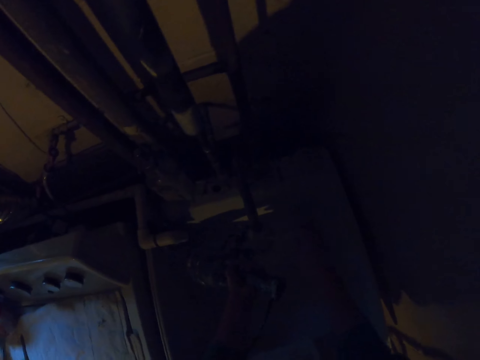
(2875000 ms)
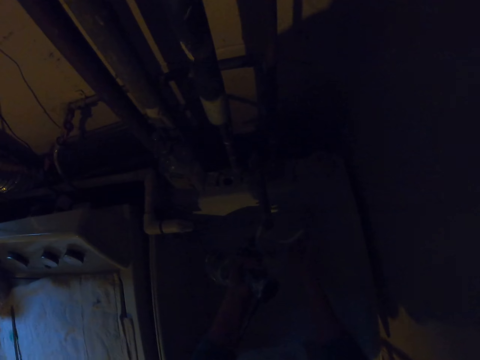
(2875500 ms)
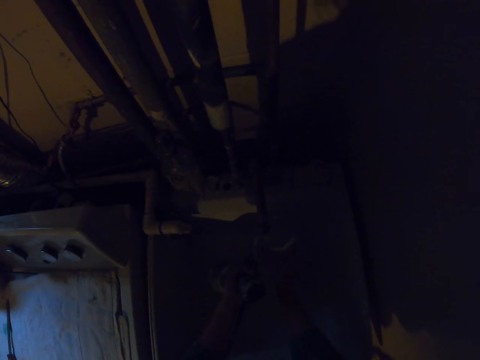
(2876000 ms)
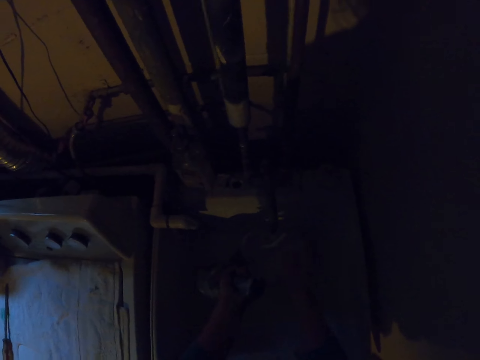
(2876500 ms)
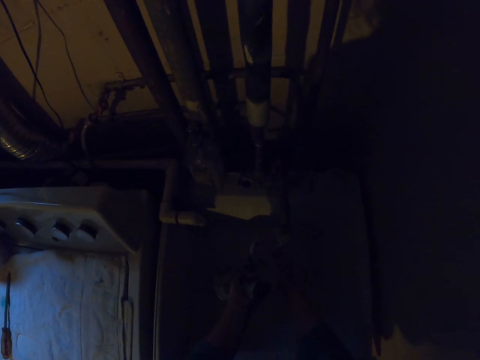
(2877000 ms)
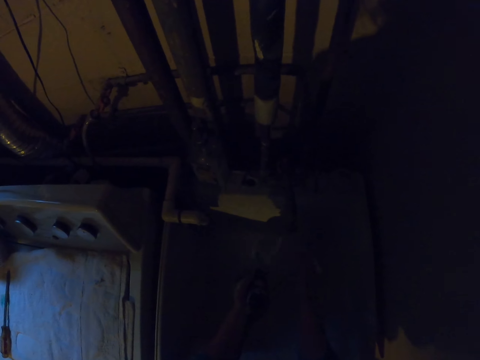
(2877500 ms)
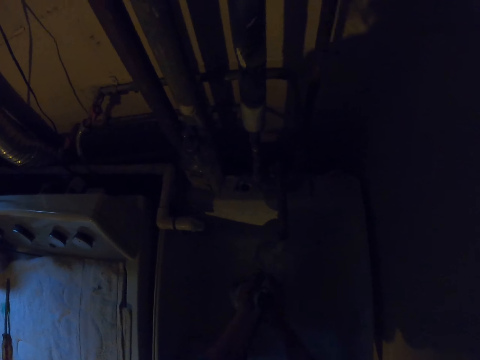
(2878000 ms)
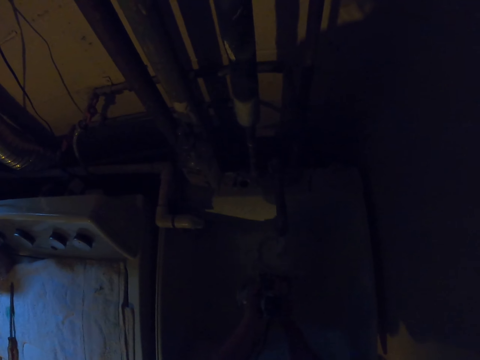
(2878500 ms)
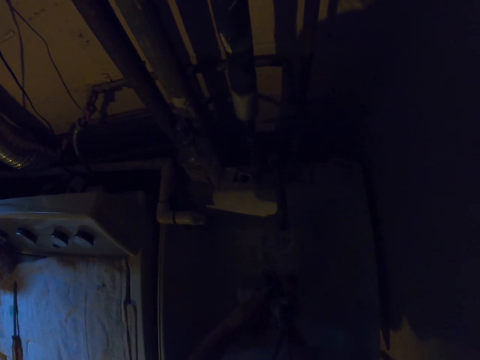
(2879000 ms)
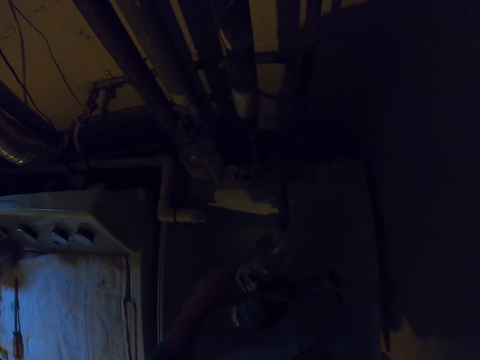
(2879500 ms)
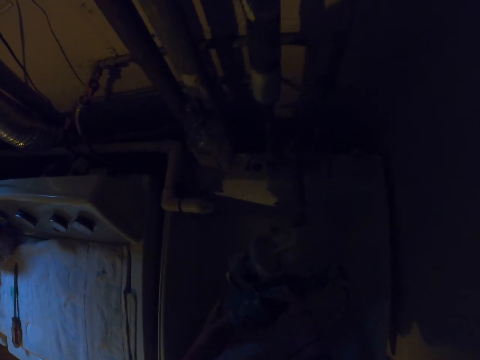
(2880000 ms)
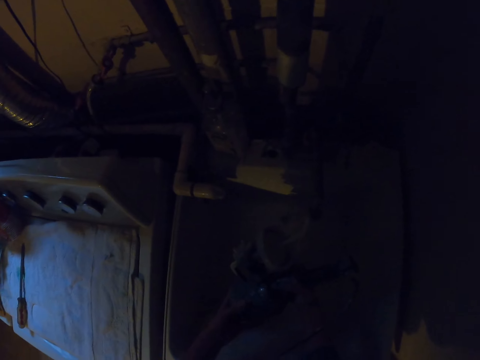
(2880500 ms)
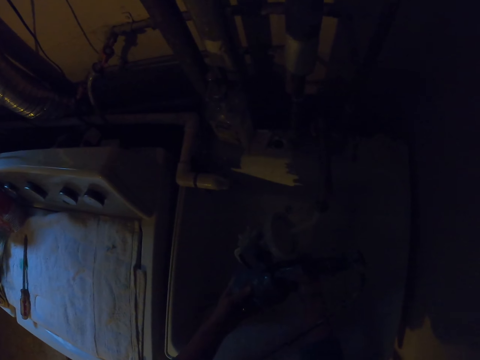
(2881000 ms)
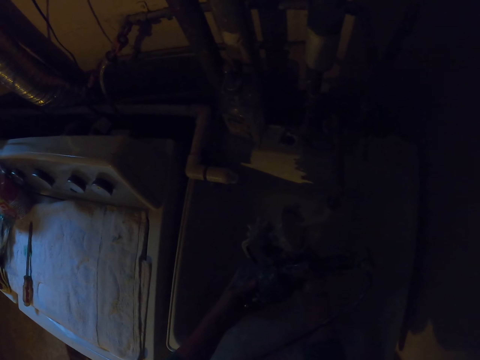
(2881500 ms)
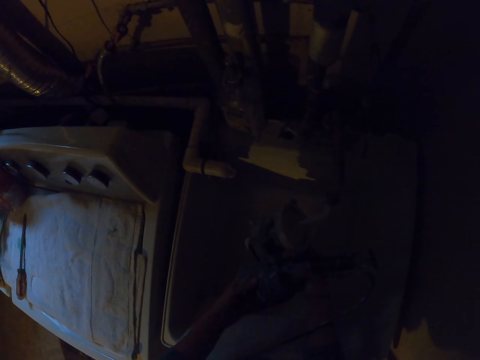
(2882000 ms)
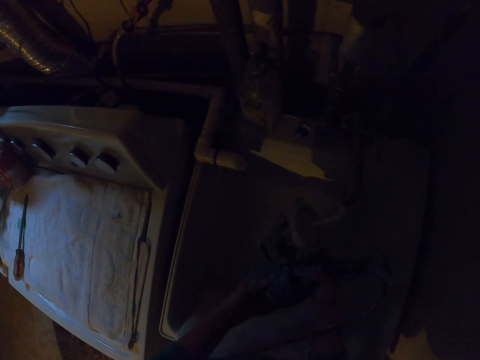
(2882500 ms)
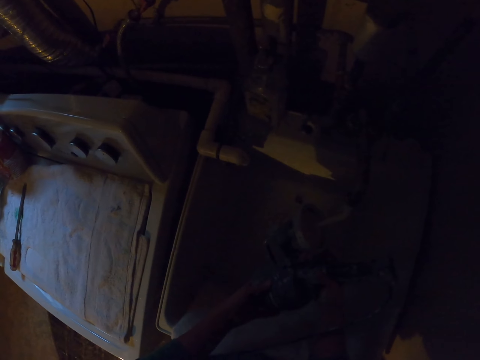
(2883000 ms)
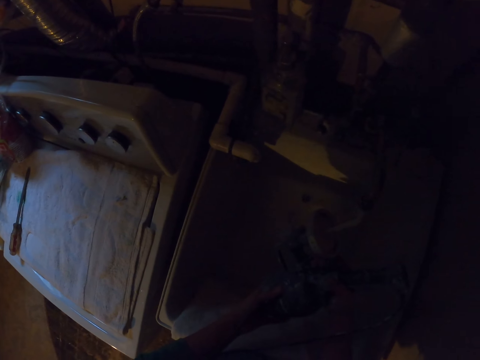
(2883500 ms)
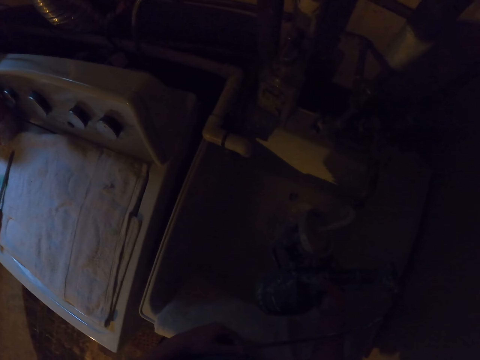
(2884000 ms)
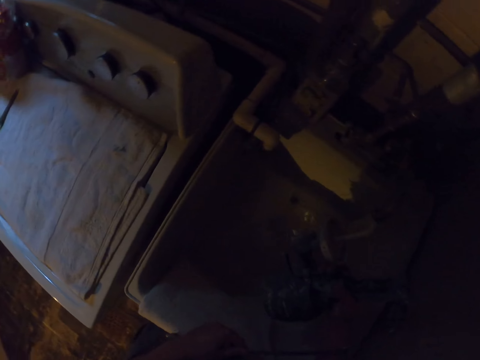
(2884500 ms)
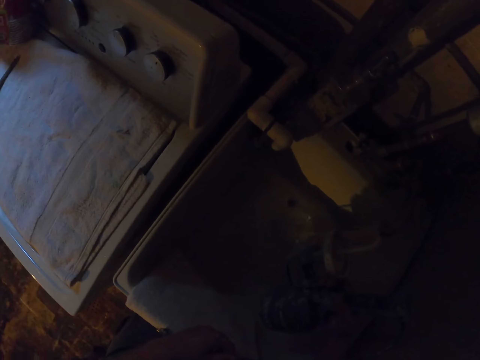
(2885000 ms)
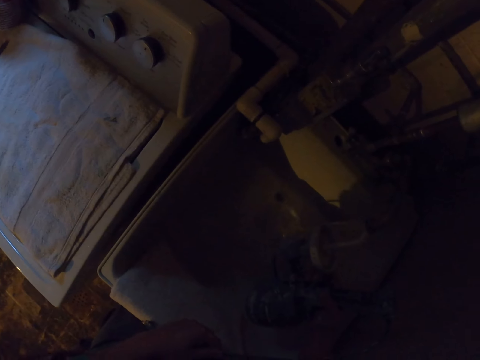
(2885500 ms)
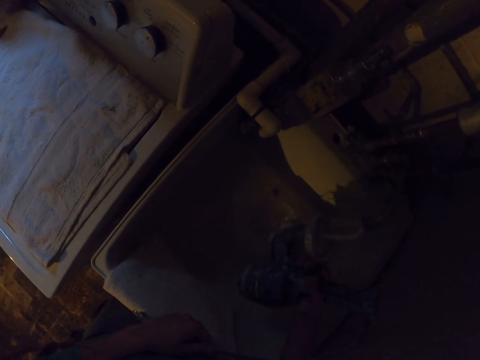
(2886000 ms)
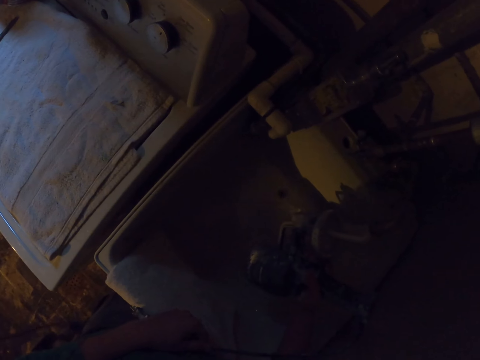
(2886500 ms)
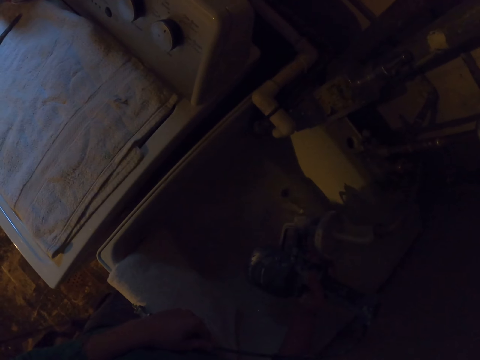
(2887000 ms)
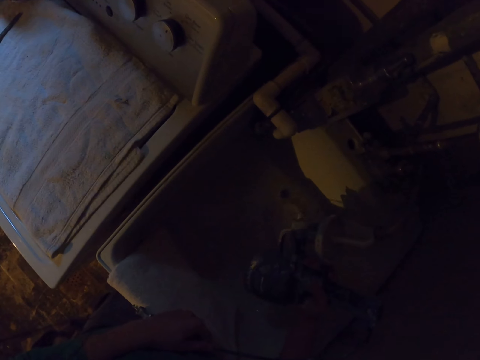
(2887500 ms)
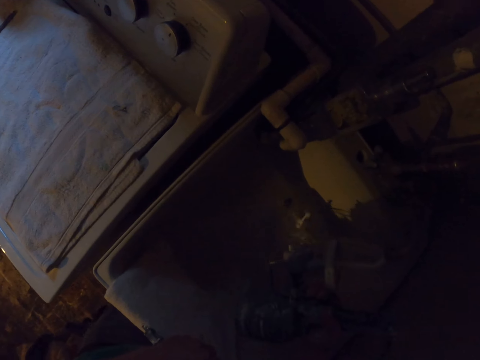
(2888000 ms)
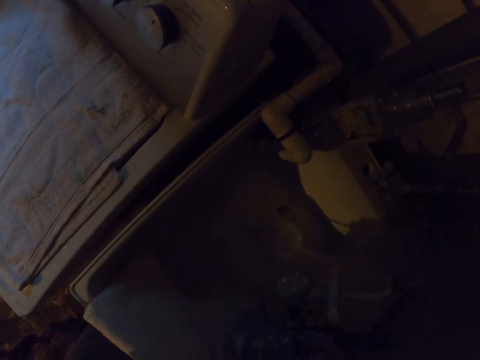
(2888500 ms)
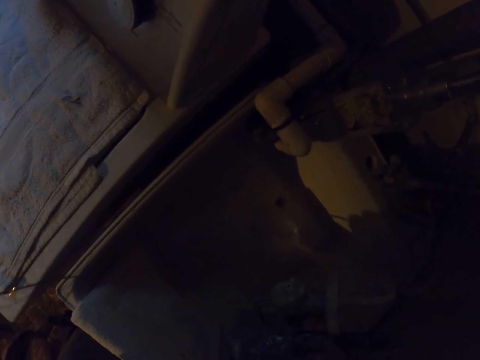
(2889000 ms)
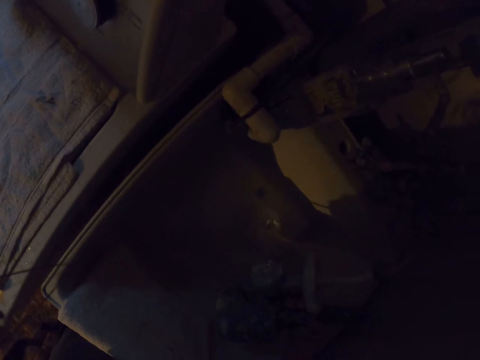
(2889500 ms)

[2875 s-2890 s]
The camera wearer pours something.

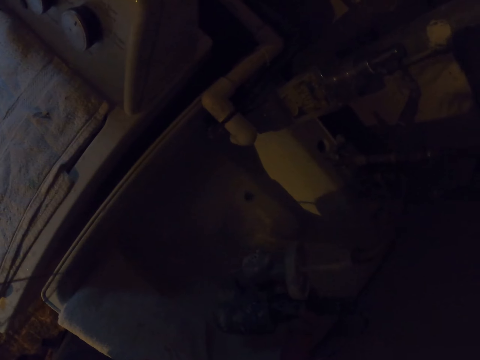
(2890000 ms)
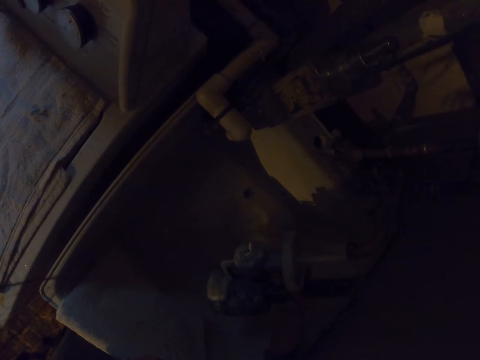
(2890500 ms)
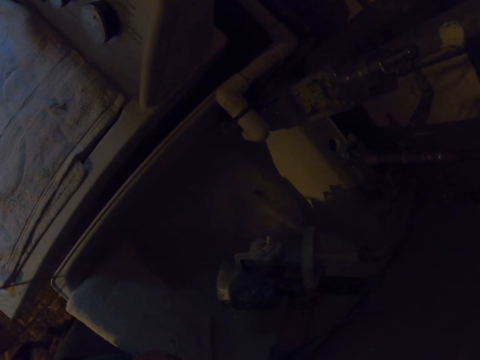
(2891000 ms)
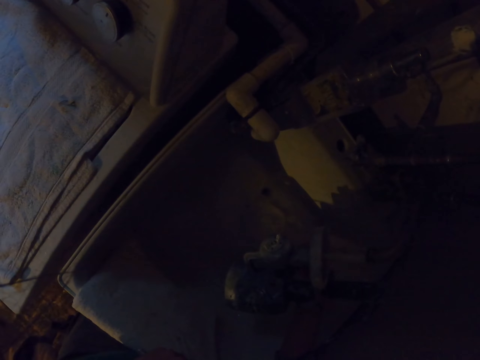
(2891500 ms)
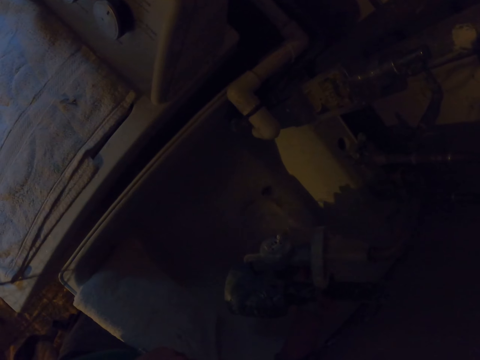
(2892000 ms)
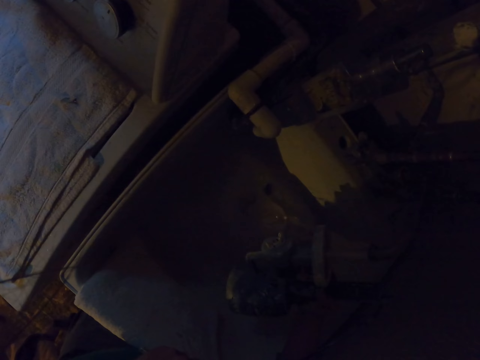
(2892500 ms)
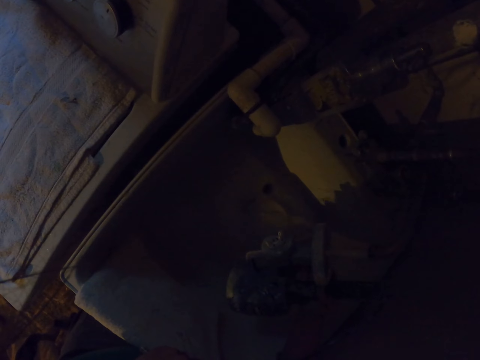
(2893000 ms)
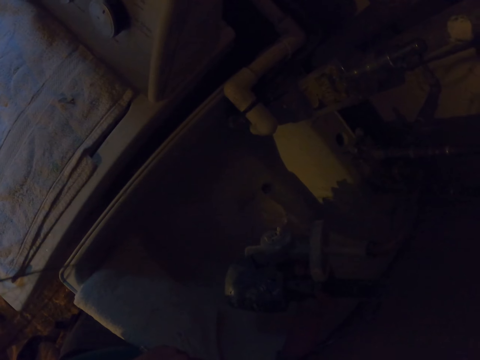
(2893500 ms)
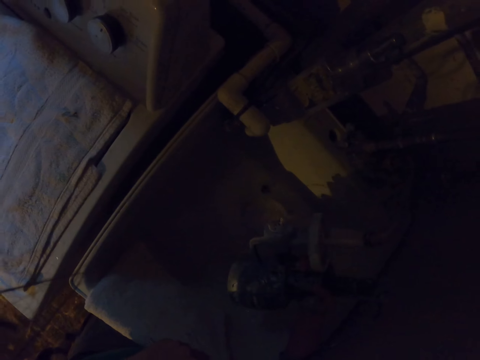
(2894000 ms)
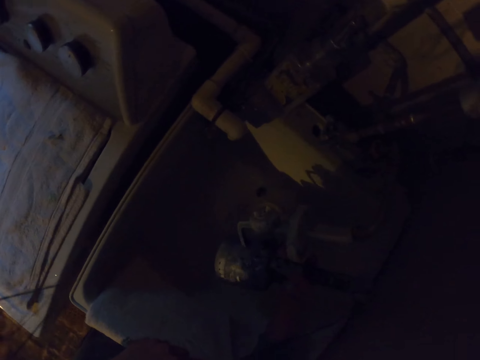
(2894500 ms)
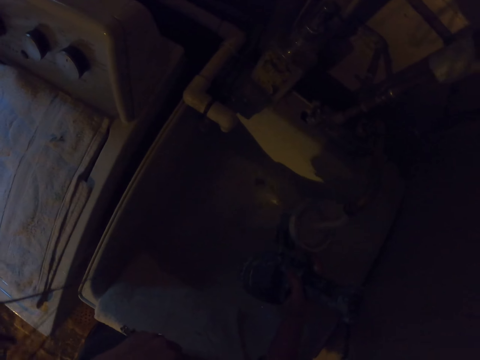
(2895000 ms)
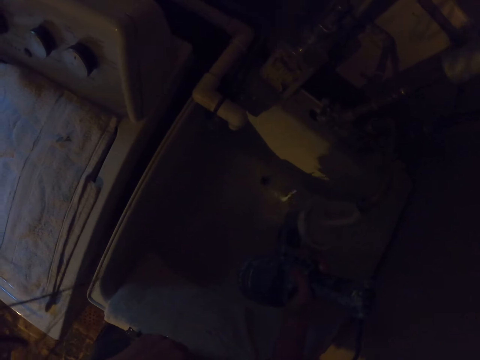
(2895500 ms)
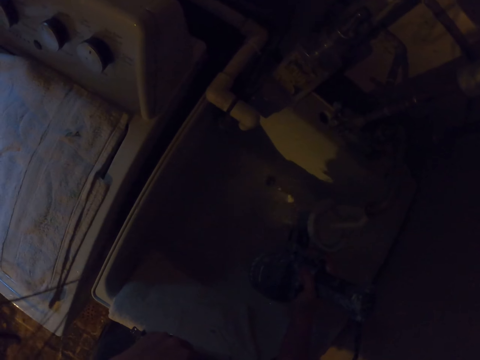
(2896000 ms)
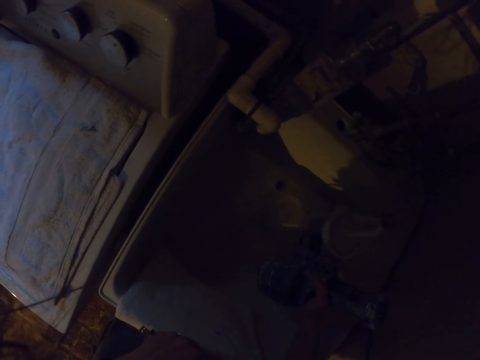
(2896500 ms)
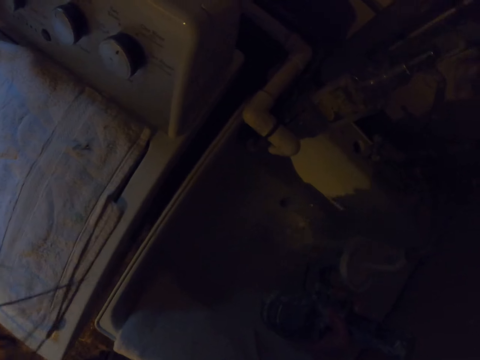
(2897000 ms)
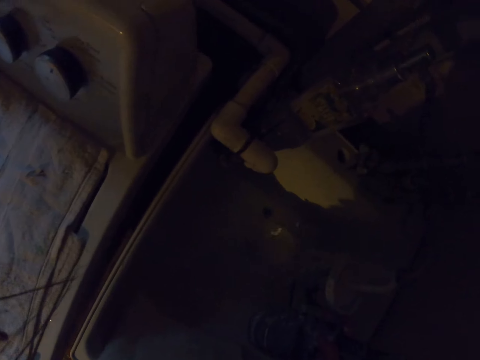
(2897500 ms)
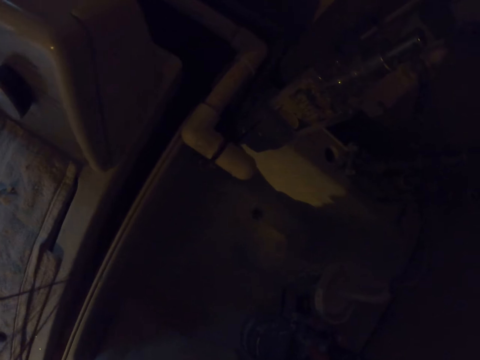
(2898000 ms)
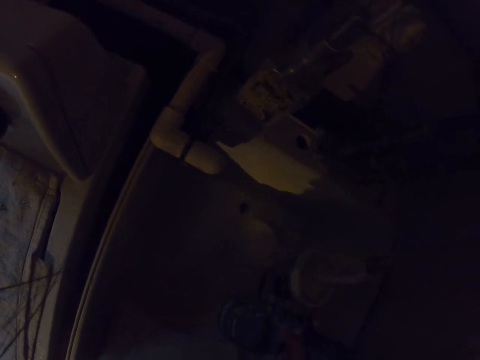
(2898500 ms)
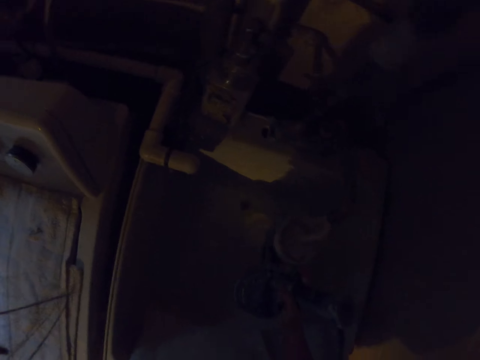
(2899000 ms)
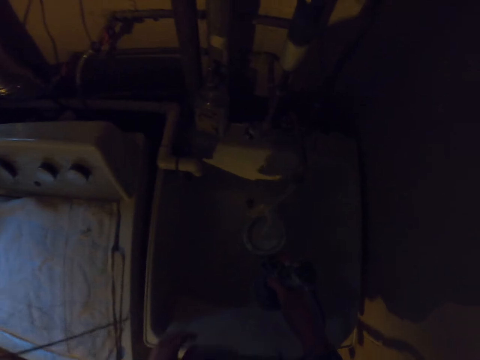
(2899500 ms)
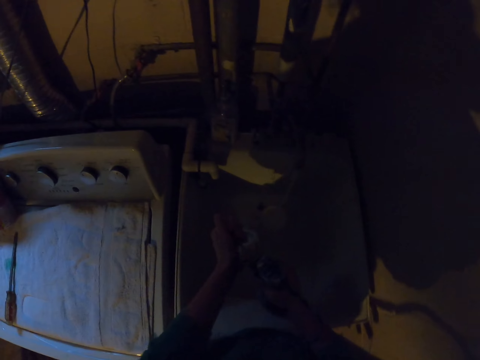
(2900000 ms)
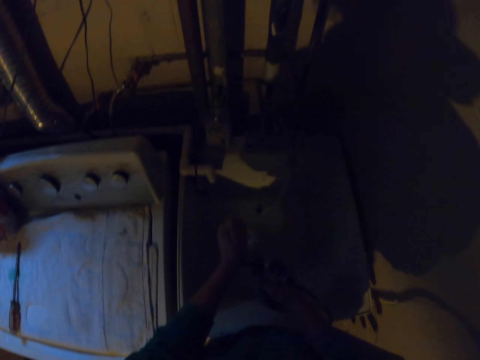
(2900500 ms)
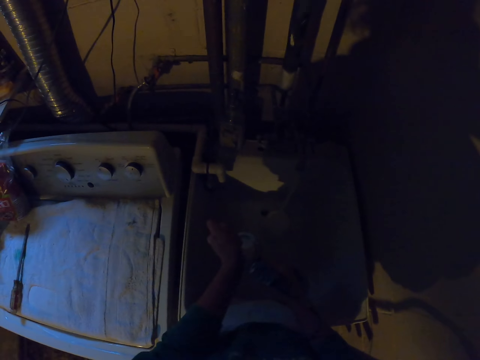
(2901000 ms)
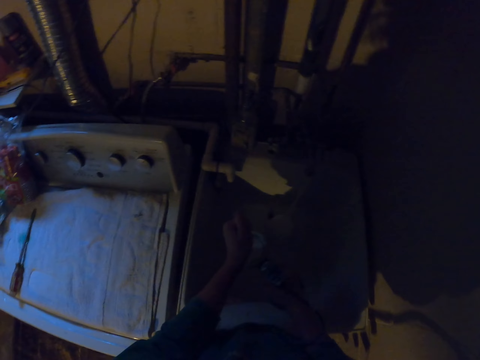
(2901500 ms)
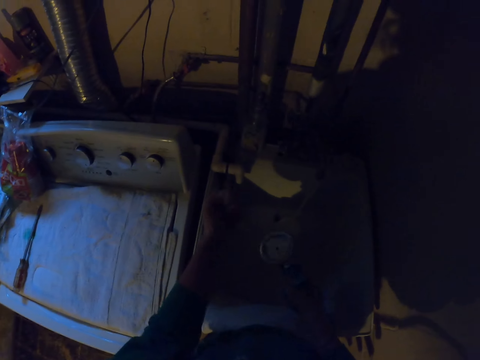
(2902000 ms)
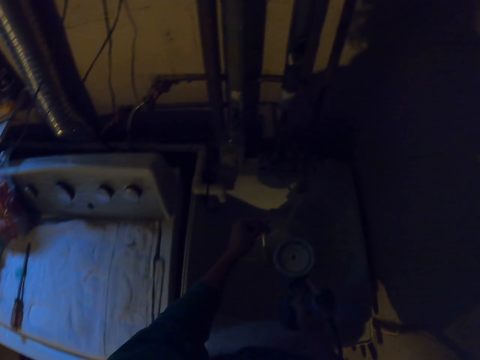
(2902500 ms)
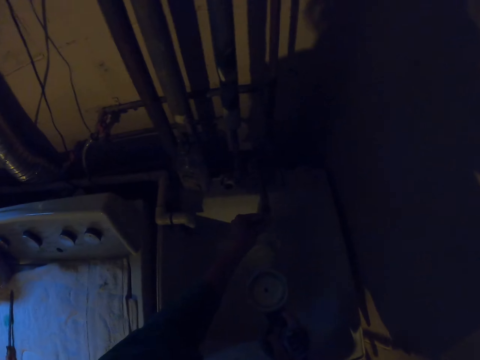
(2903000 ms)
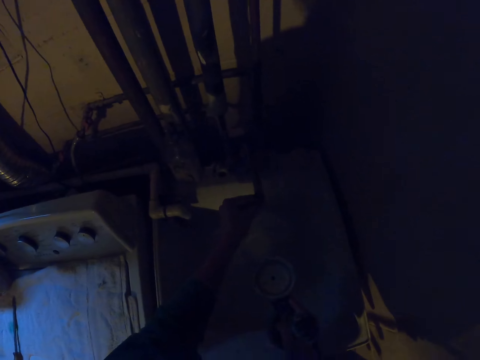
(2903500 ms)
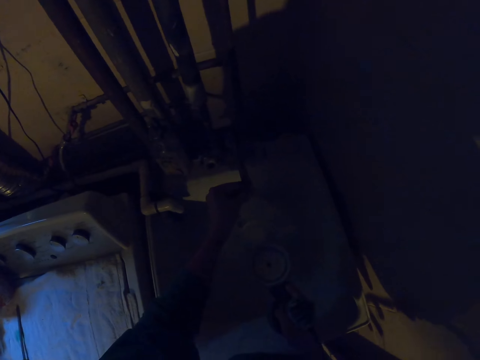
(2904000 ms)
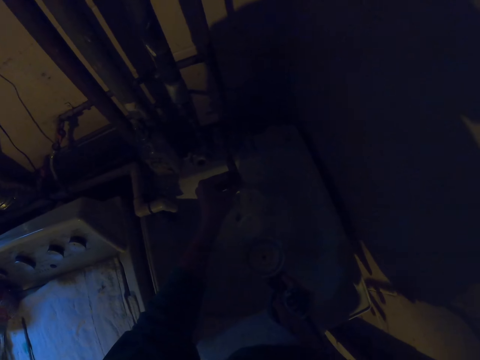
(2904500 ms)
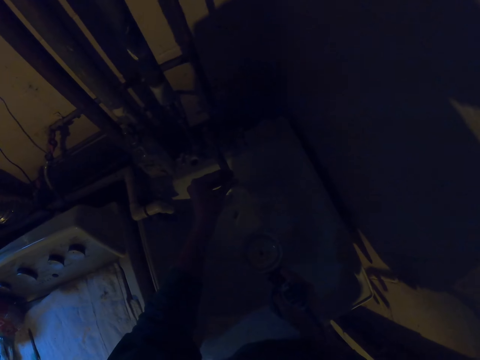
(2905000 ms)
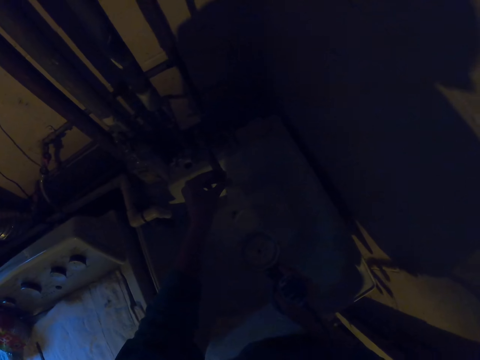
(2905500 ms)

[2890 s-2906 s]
The camera wearer moves the paint sprayer. They shake the paint sprayer. They drop something.
